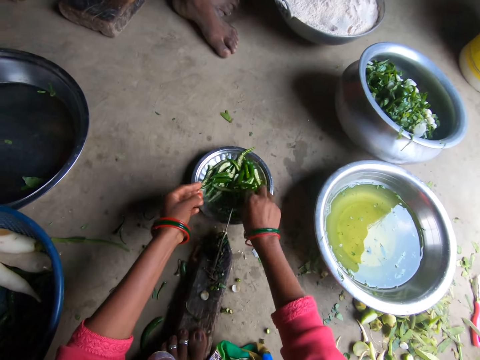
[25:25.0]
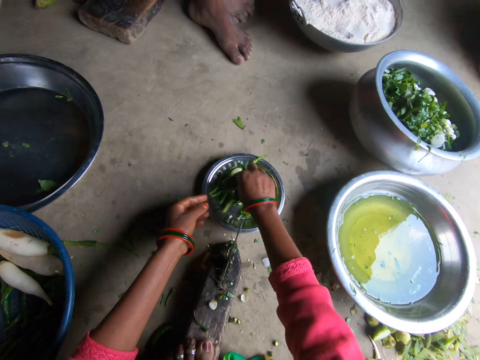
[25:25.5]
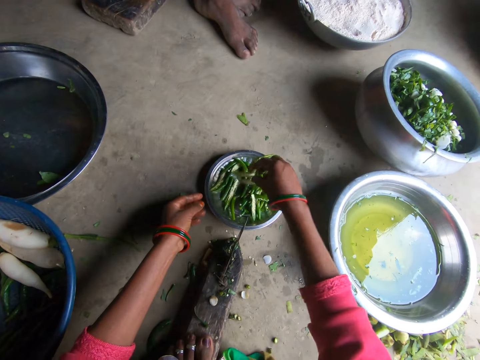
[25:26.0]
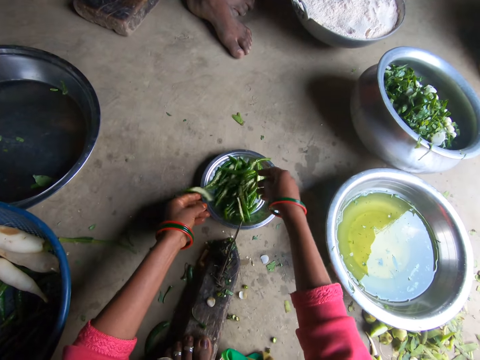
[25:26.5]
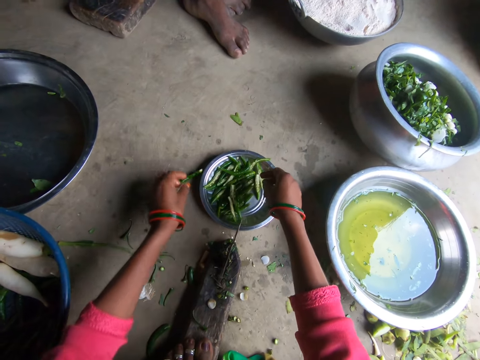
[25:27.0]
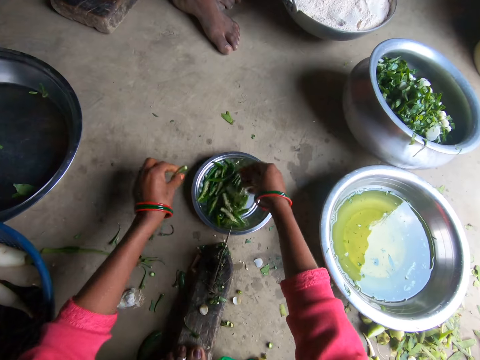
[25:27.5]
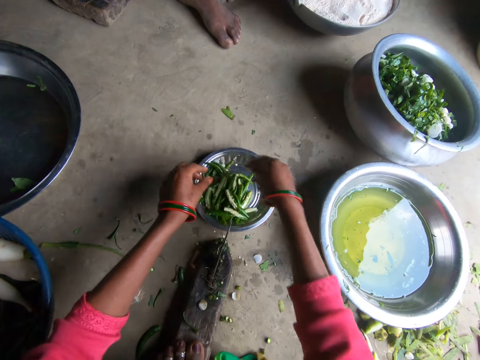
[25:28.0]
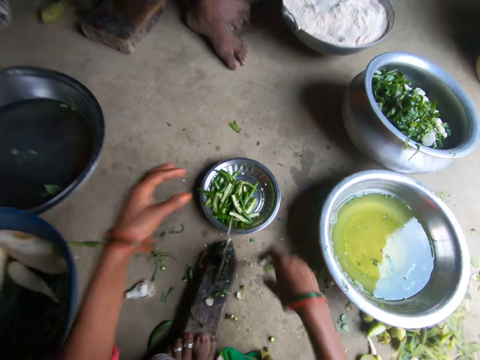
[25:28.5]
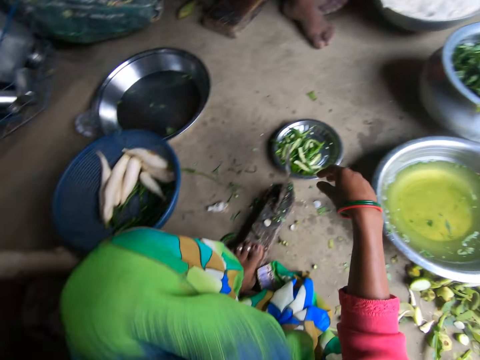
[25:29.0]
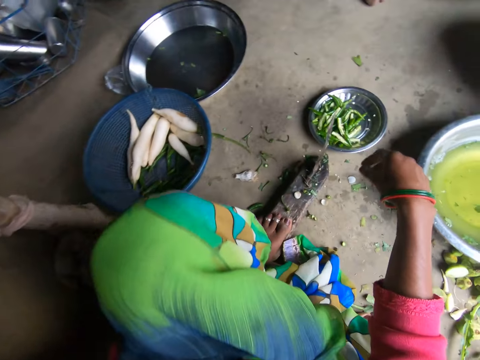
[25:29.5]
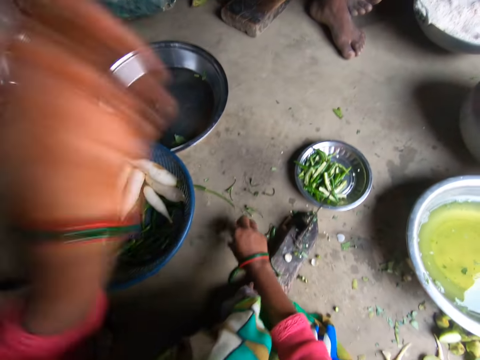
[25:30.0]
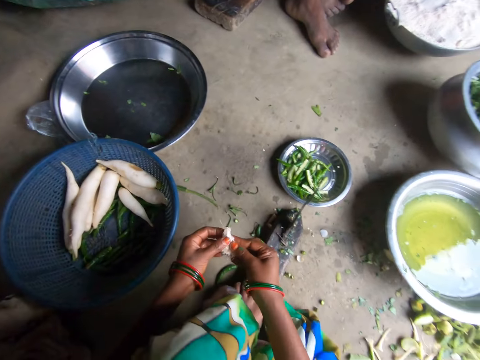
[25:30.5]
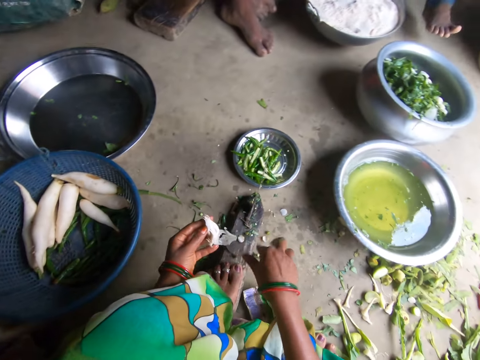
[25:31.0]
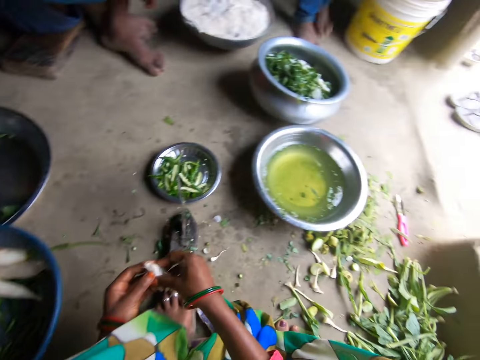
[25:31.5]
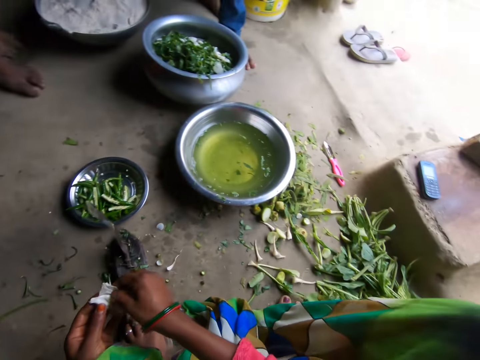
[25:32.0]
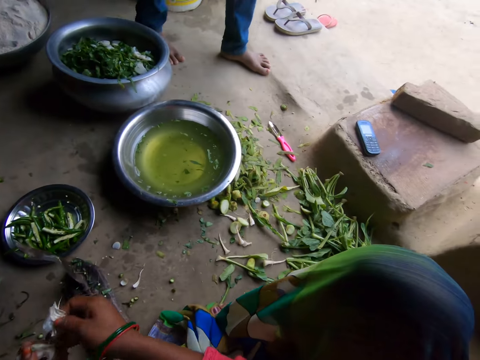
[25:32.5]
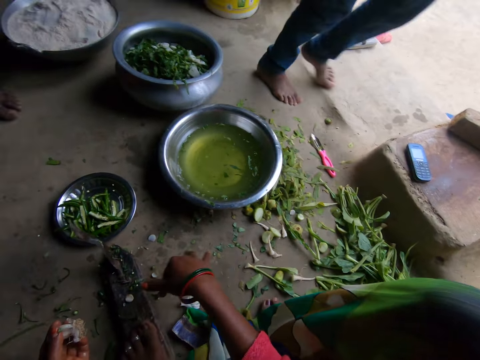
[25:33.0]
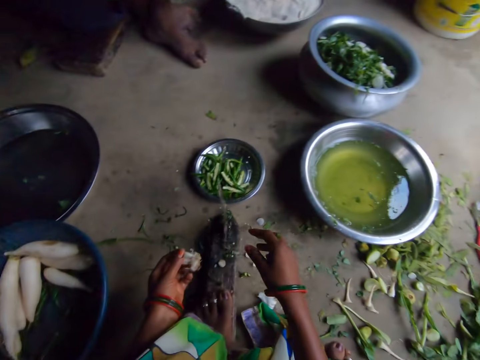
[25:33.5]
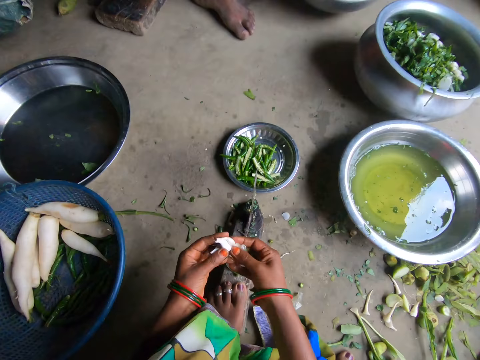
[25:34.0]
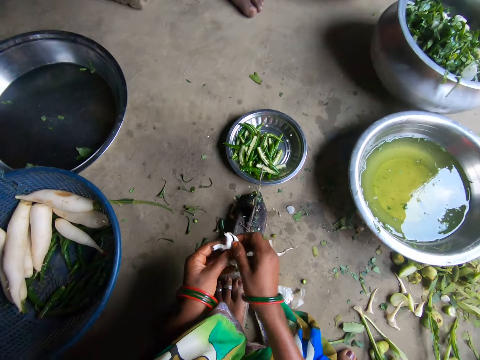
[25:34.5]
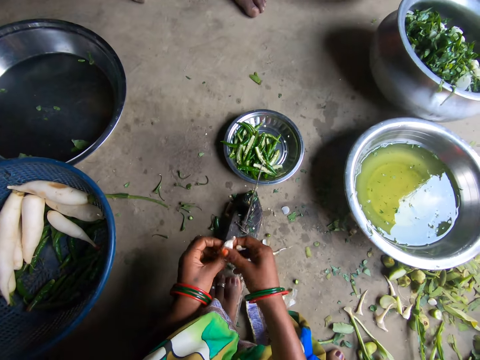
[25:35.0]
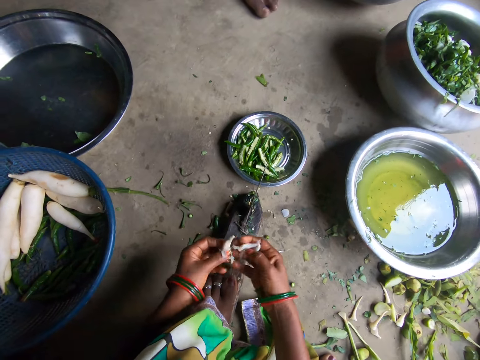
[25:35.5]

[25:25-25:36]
The camera wearer puts the hot pepper slices in the metallic plate. She moves hot pepper slices in the metallic plate with her right hand. She picks a hot pepper slice from the floor with her left hand. She puts the slice of hot pepper in the metallic plate with her left hand. She picks garlic from the floor with her right hand. She peels the garlic with her right hand. A boy walks around the kitchen. A man sits in the kitchen. The camera wearer separates the garlic with her right hand.

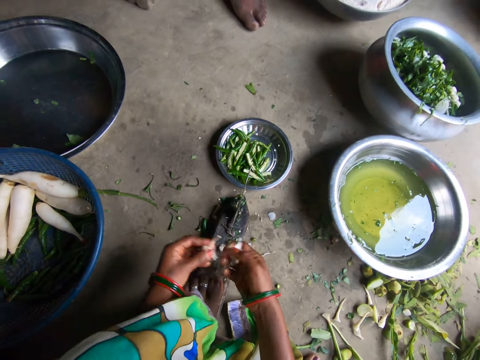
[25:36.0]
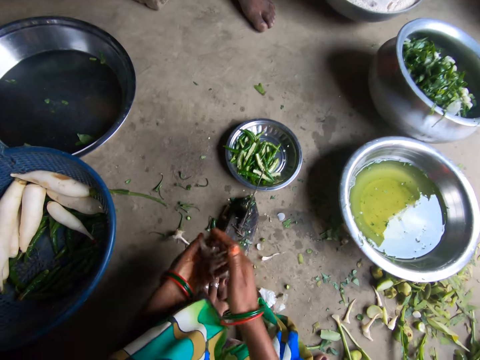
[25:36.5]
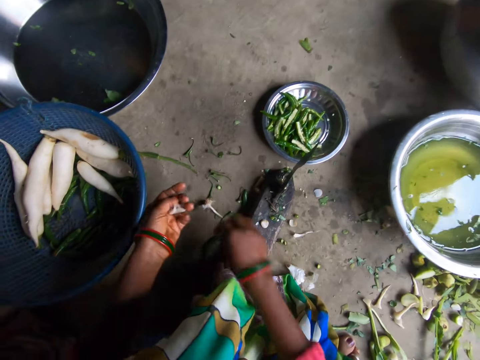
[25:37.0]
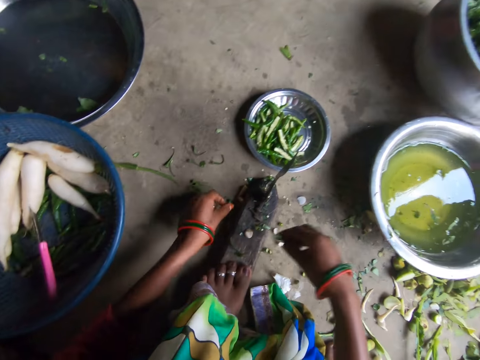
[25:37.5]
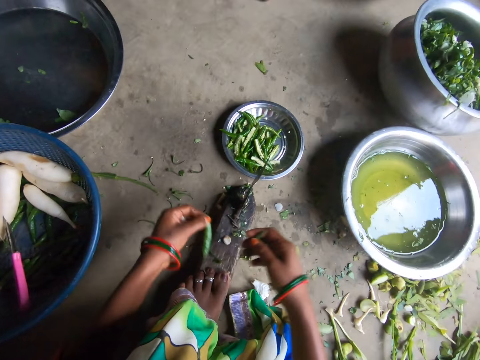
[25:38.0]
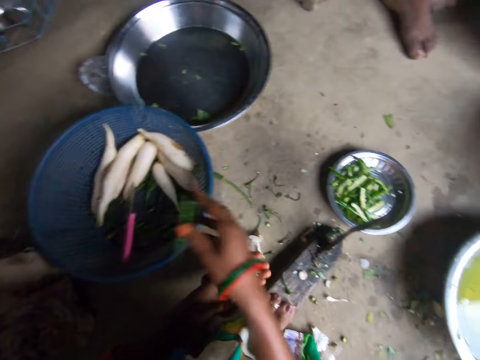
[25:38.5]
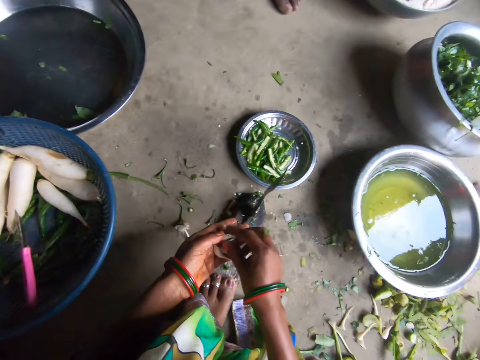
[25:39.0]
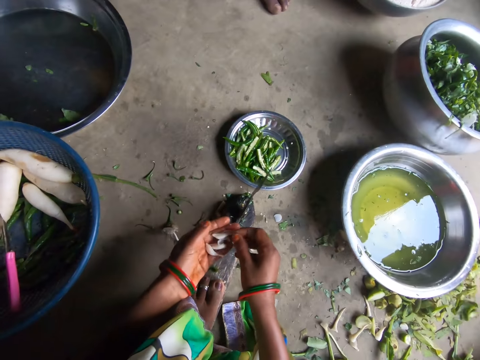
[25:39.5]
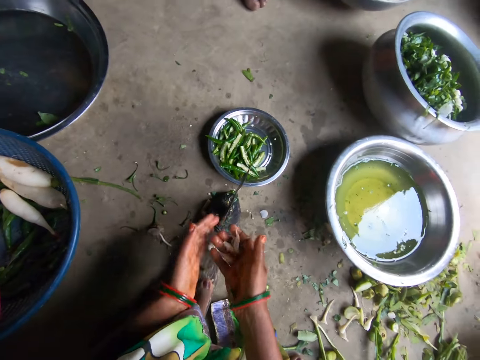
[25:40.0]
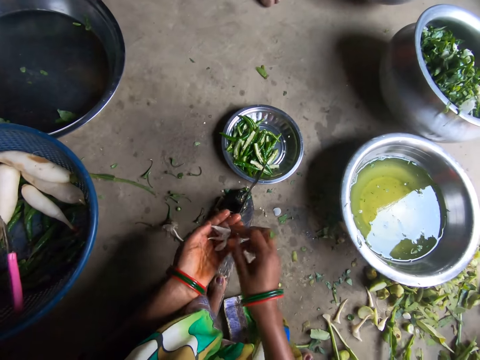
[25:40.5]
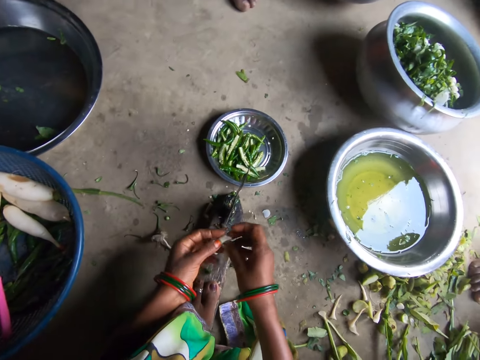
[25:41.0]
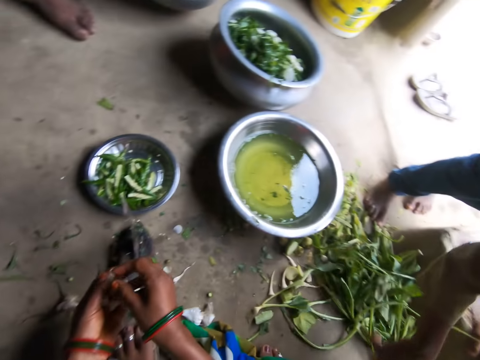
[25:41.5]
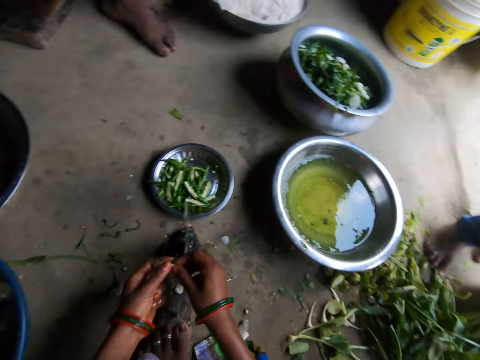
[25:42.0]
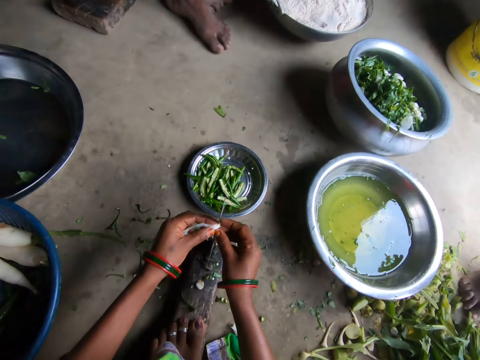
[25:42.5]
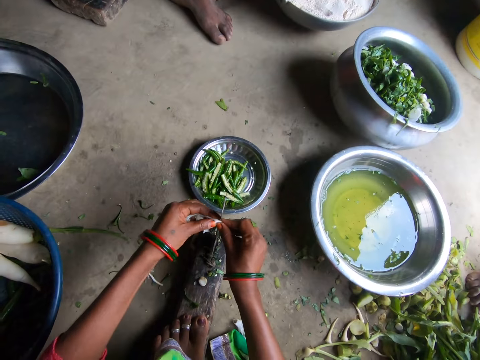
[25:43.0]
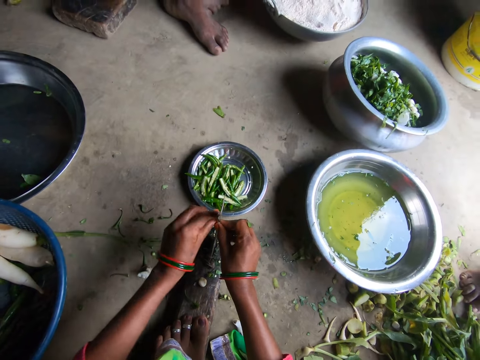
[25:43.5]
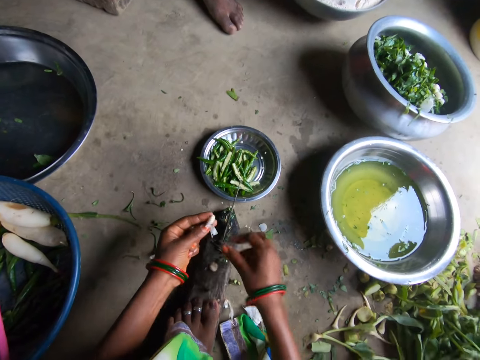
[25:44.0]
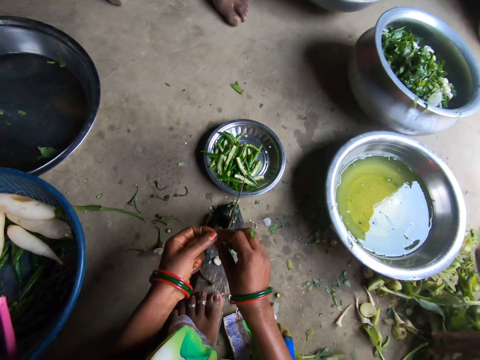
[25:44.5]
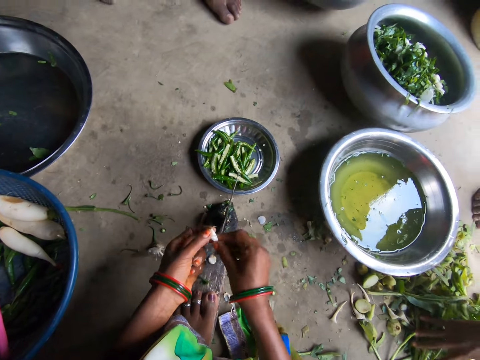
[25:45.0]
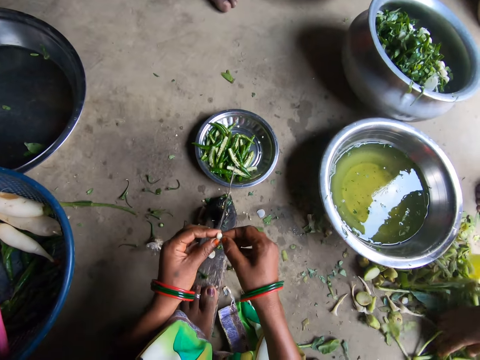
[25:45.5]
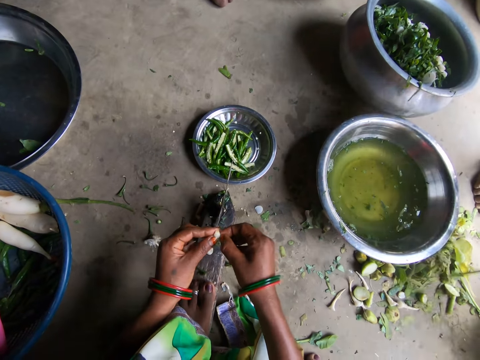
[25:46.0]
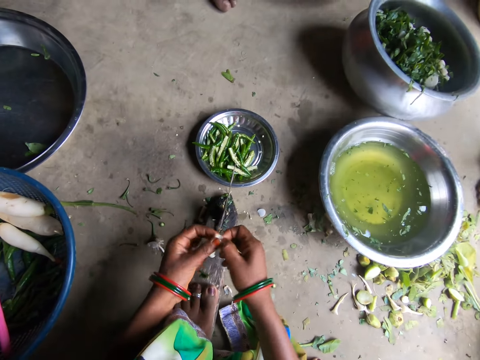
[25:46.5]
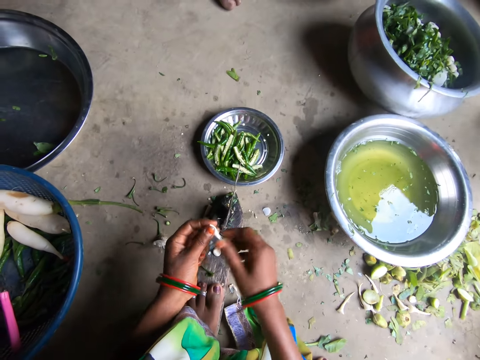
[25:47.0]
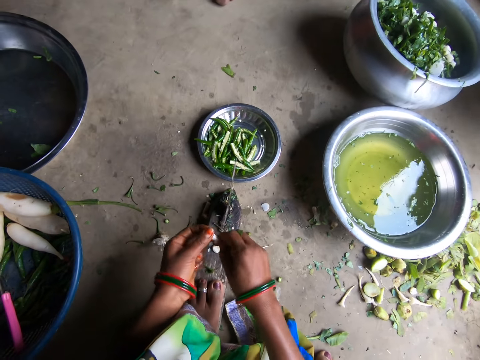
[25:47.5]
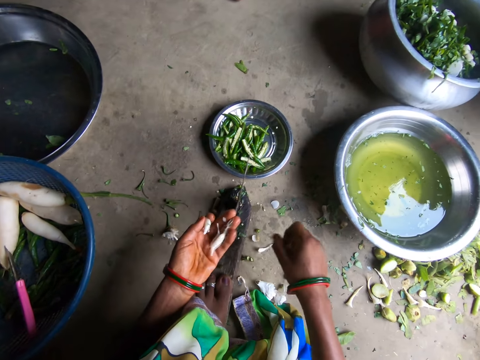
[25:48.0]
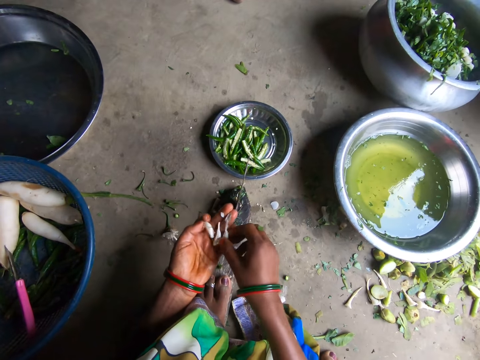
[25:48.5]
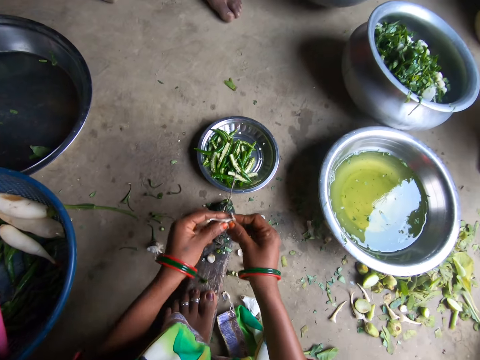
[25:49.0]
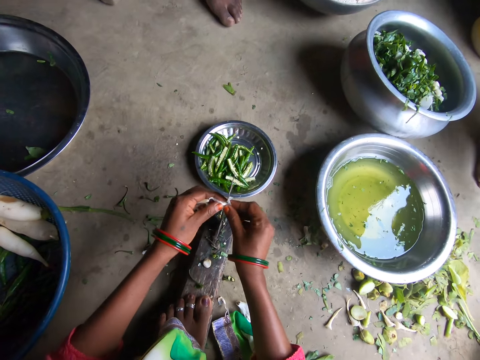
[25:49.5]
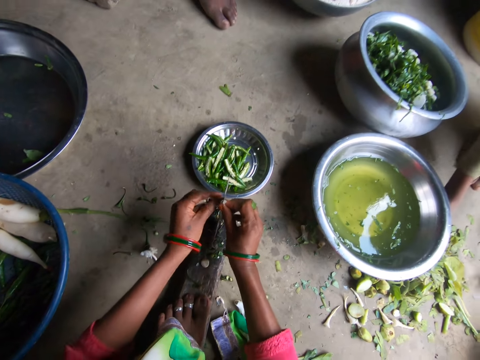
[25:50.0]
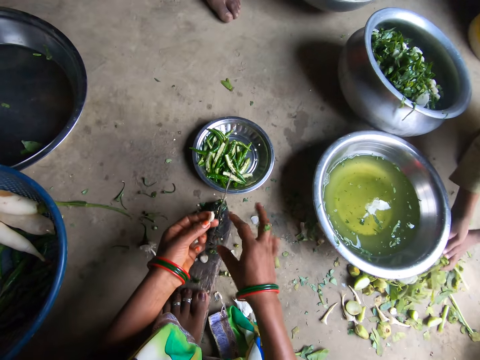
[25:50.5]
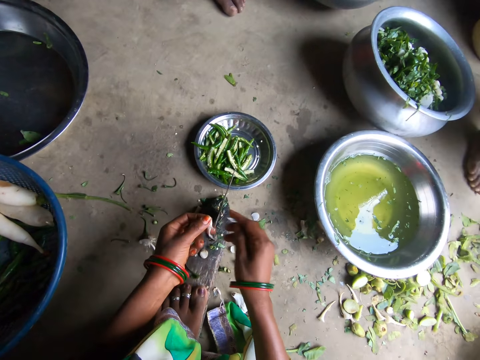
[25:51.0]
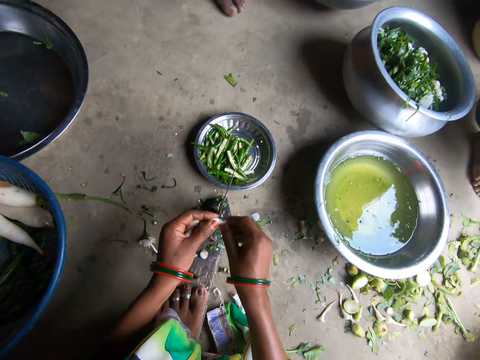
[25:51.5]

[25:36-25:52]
The camera wearer throws the peel on the floor. She puts the garlic in her right hand. She picks a hot pepper or green pea from the floor with her right hand. She picks a hot pepper from the floor with her left hand. She transfers the green pea to her right hand. She throws the green peas in the filter with her right hand. A man sits in the kitchen. The camera wearer transfers the garlic to her right hand. A boy moves peels on the floor with his hand. The camera wearer transfers the garlic to her left hand. She picks a garlic from her left hand. The boy takes the vegetables on the floor. The camera wearer cuts a piece of garlic with a knife on the floor. She throws the piece of garlic on the floor. She peels the garlic with her right hand. The boy picks peels from the floor with his hand. The camera wearer picks another garlic from her left hand. She cuts a piece of garlic with the knife on the floor. She throws the piece of garlic on the floor. The boy takes the vegetables on the floor with both hands.
